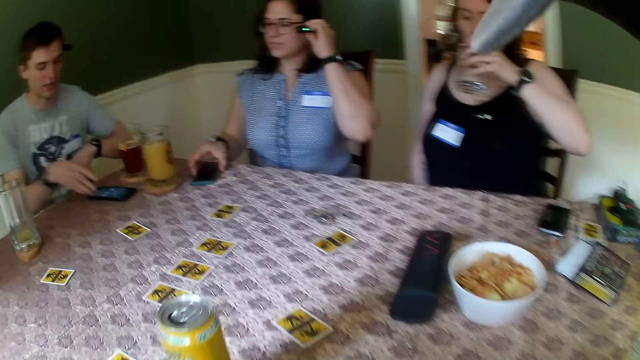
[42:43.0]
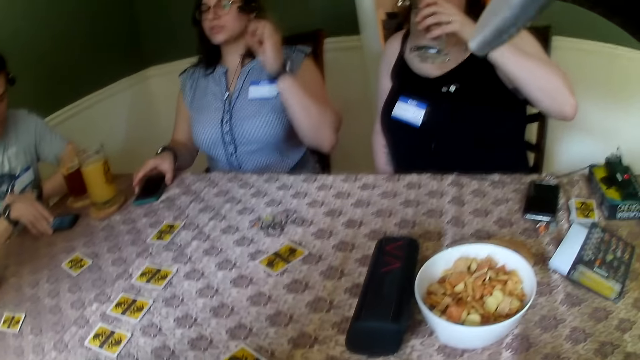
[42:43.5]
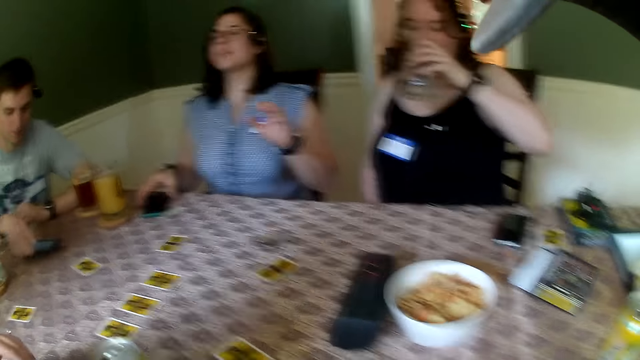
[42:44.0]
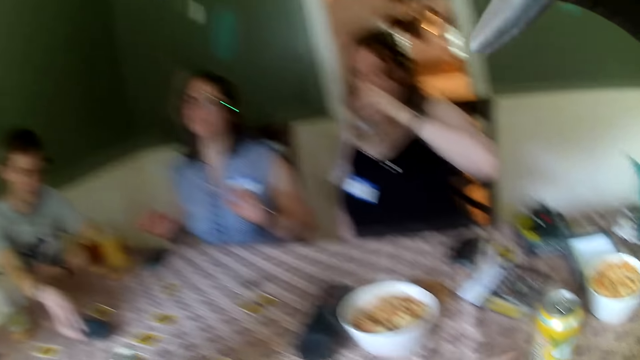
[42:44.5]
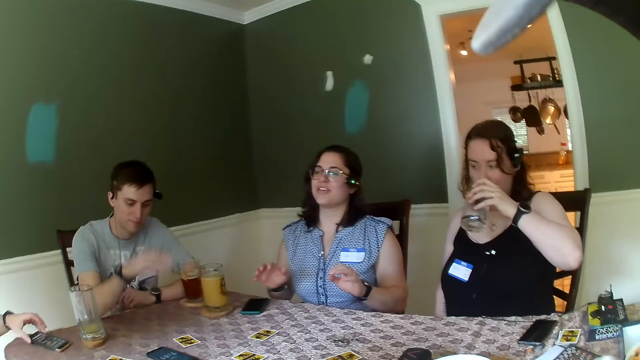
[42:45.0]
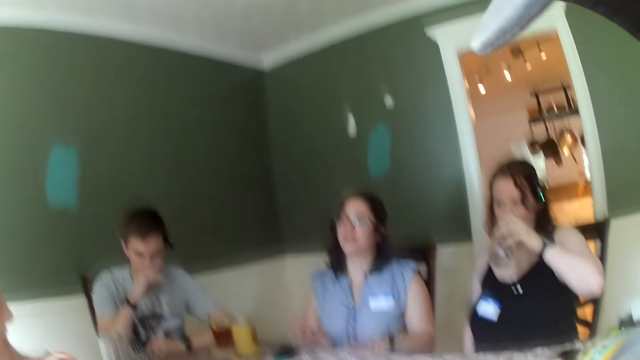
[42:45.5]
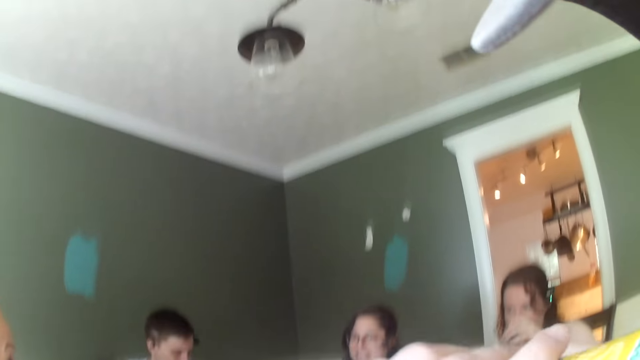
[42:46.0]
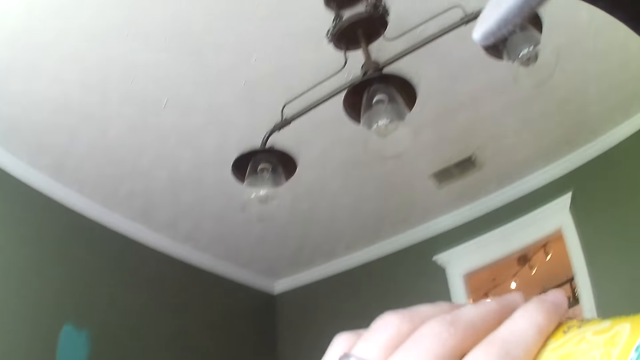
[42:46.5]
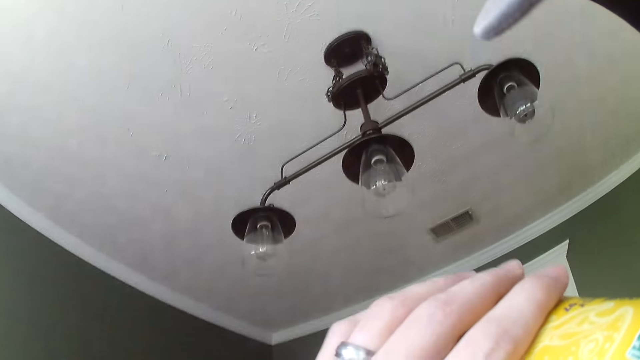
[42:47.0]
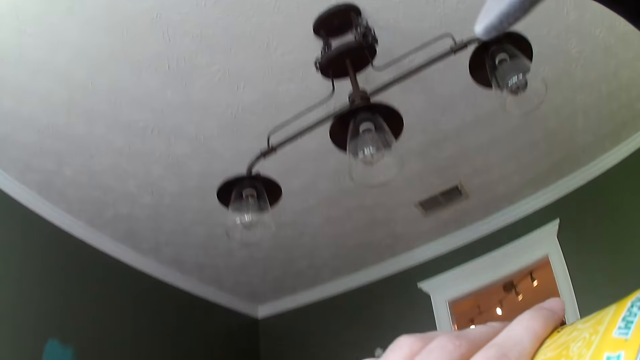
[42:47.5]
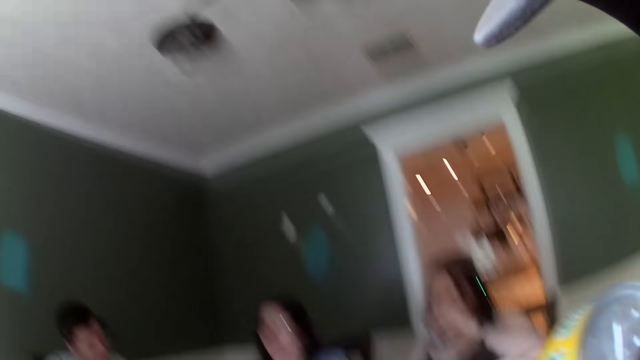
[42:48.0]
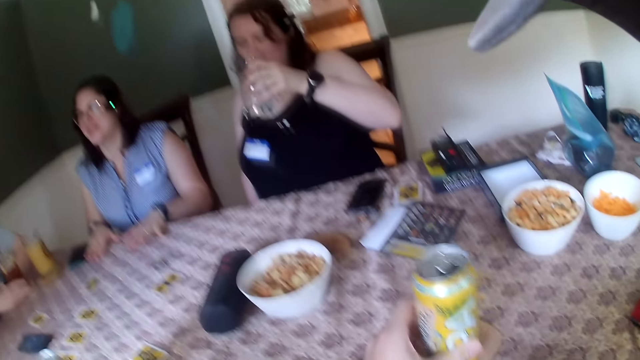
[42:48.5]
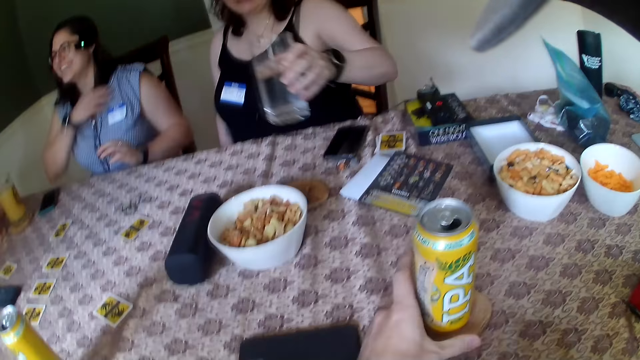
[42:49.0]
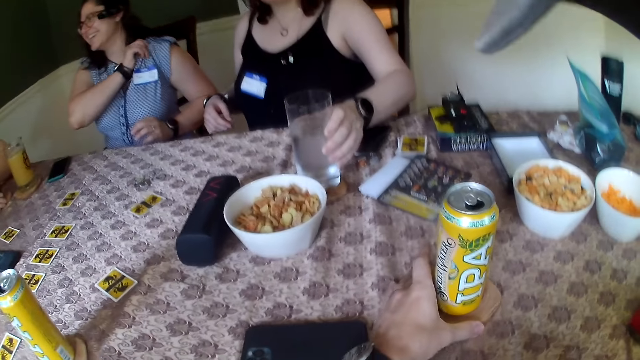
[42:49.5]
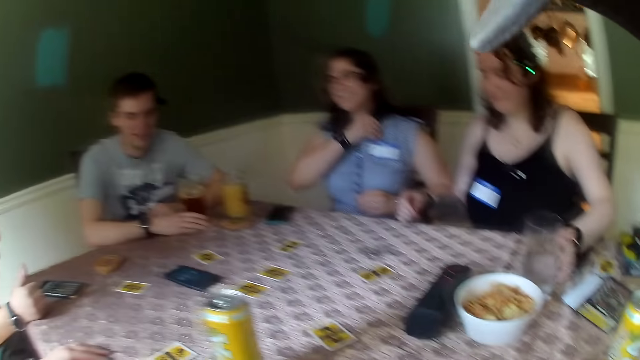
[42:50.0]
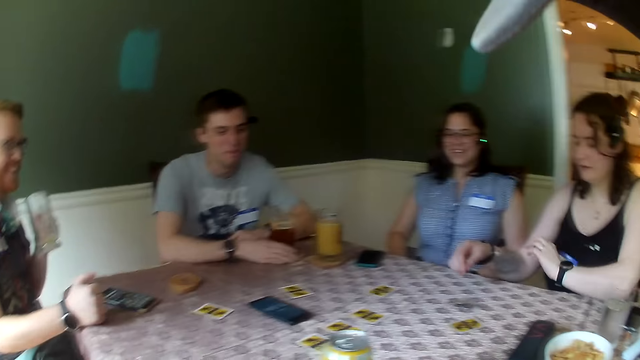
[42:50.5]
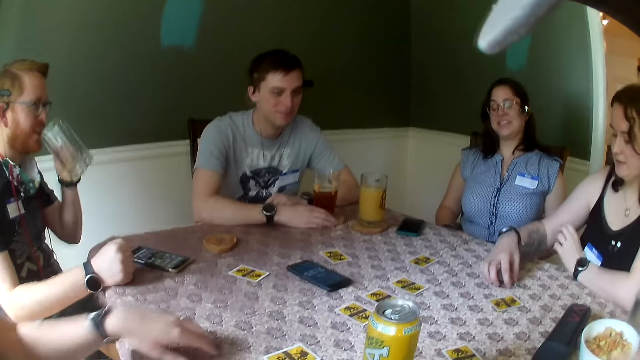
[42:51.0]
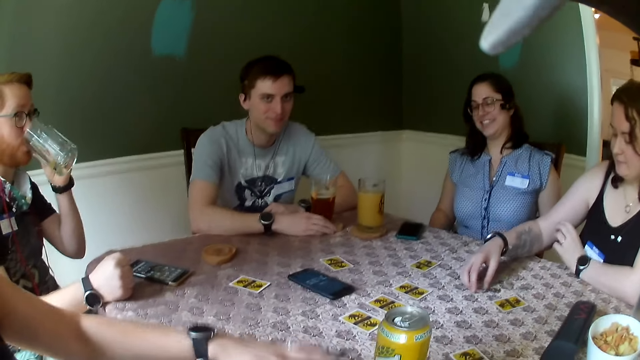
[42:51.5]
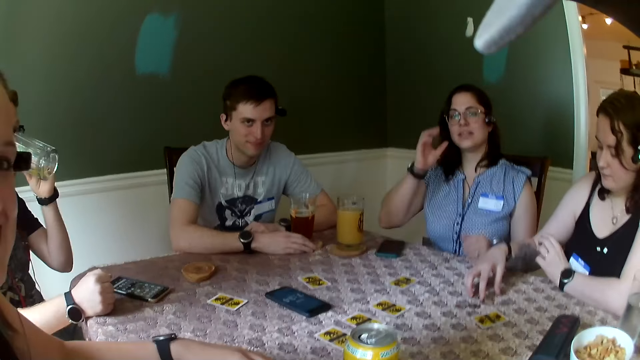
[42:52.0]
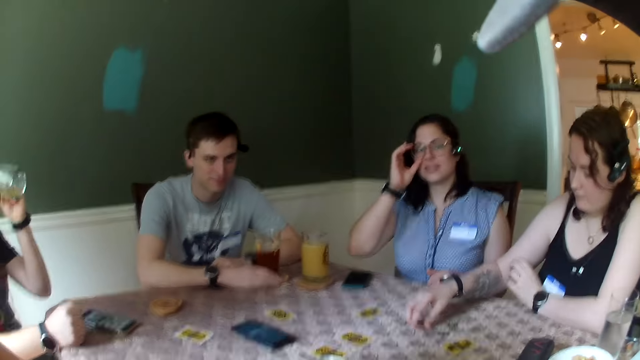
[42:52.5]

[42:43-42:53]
The third woman drinks some water from the glass of water in her left hand. The first woman speaks to the camera wearer and the group of people. The camera wearer drinks from a juice can in his left hand. He drops the juice can on a coaster on the table with his left hand. The third woman drops the glass of water on a coaster on the table. The first man holds a glass of water with his left hand. The camera wearer speaks to the group of people. The third woman arranges the chips on the table with her right hand. The first man drinks the water from the glass of water in his left hand.

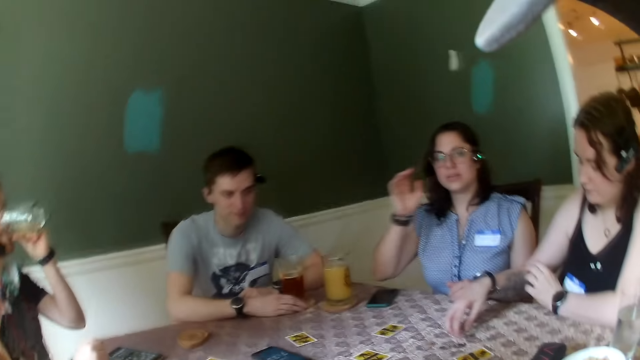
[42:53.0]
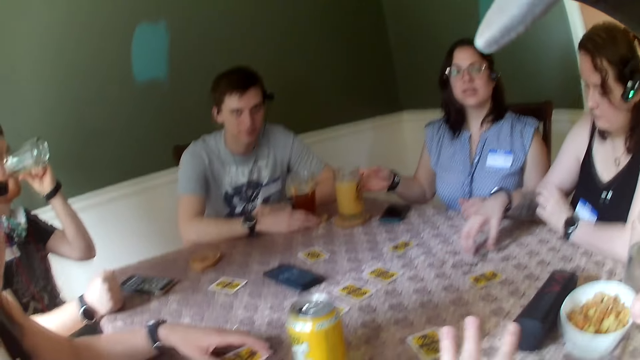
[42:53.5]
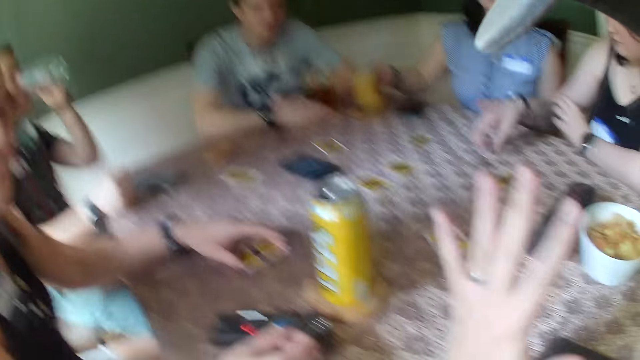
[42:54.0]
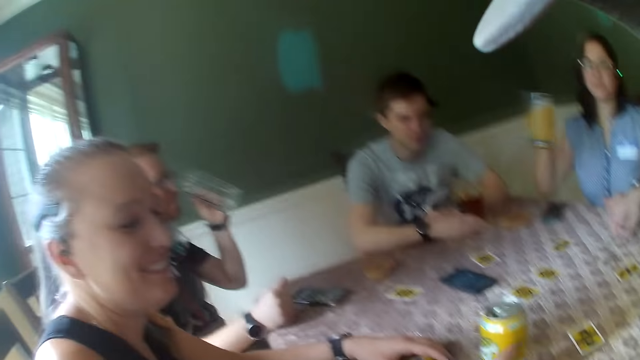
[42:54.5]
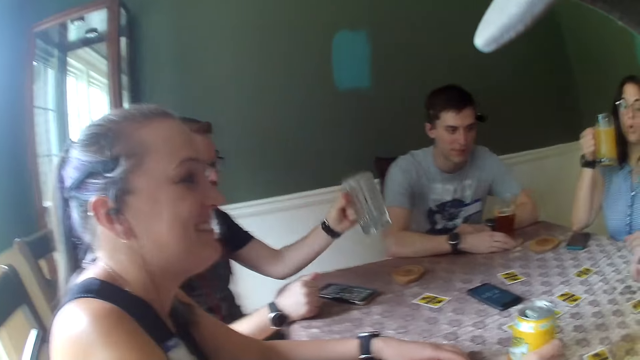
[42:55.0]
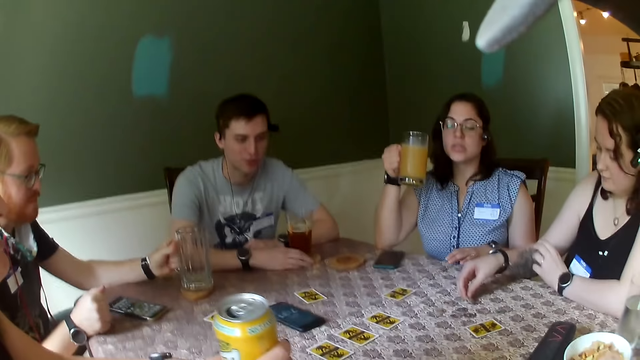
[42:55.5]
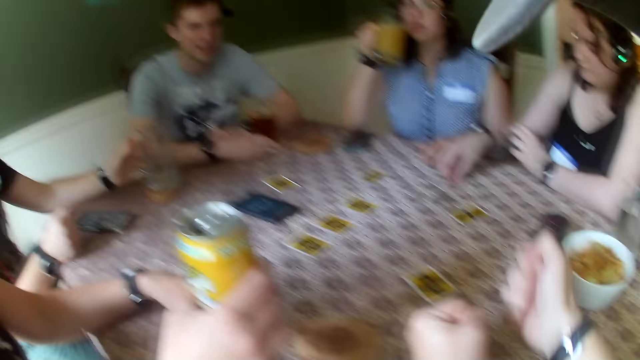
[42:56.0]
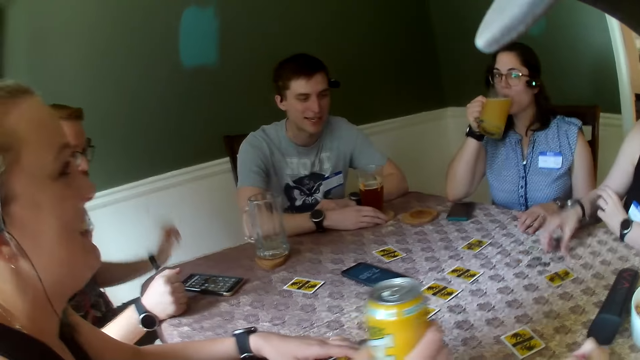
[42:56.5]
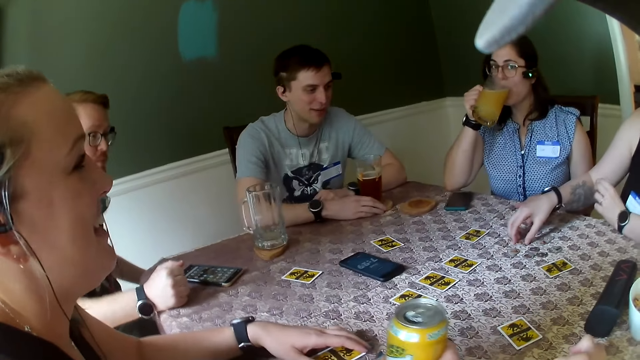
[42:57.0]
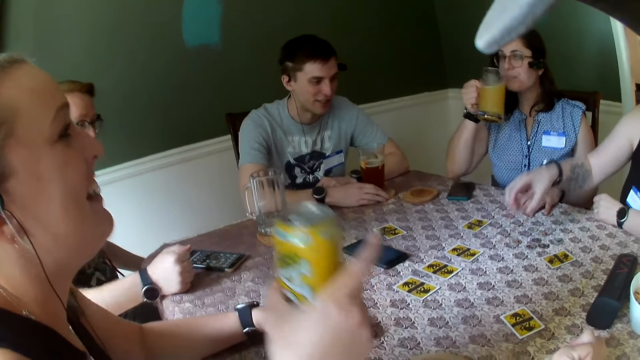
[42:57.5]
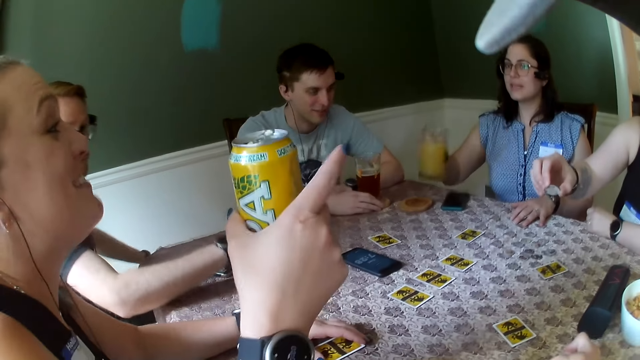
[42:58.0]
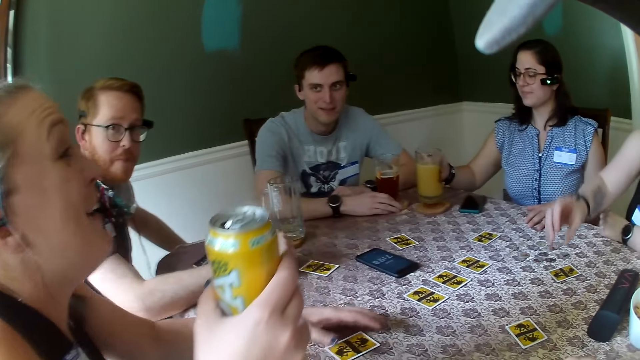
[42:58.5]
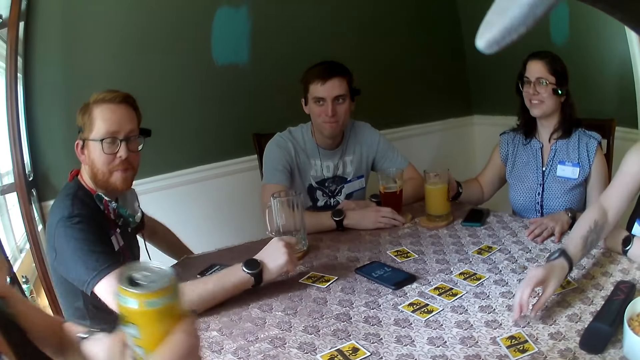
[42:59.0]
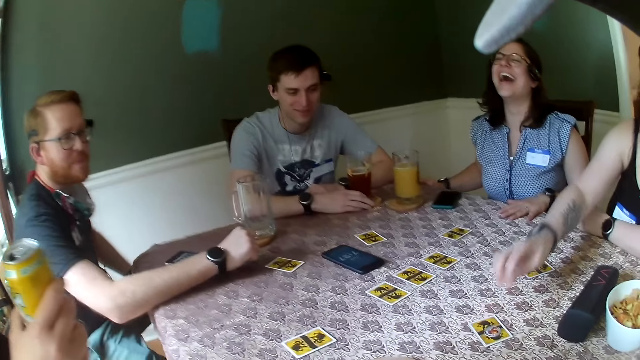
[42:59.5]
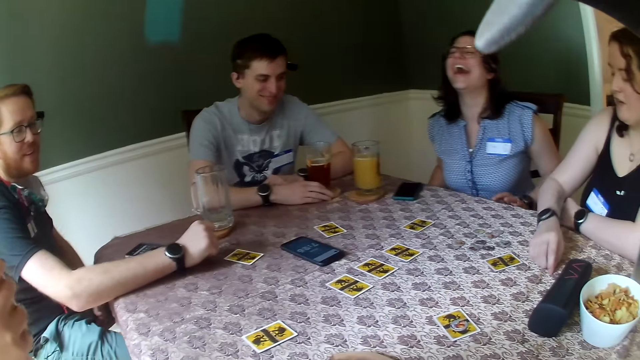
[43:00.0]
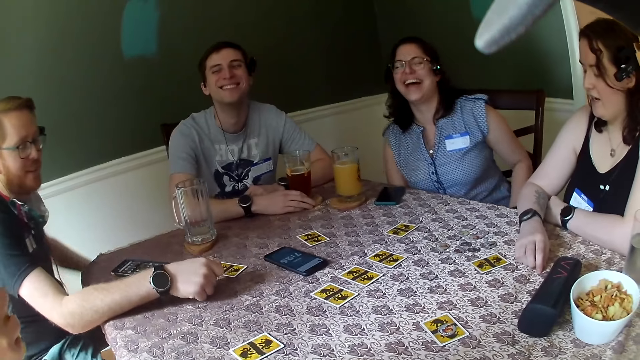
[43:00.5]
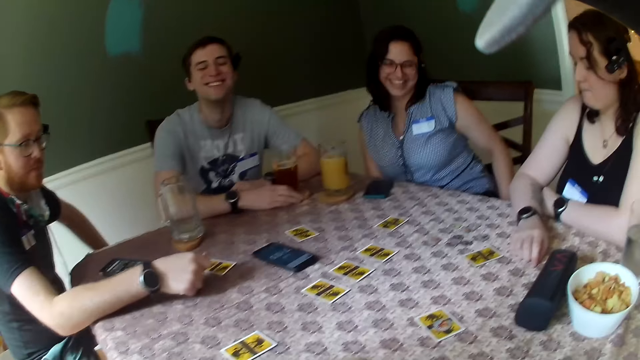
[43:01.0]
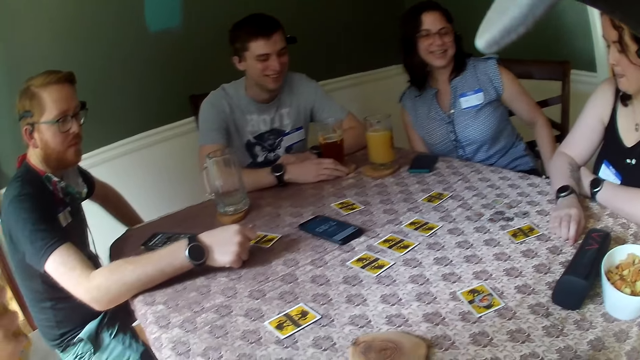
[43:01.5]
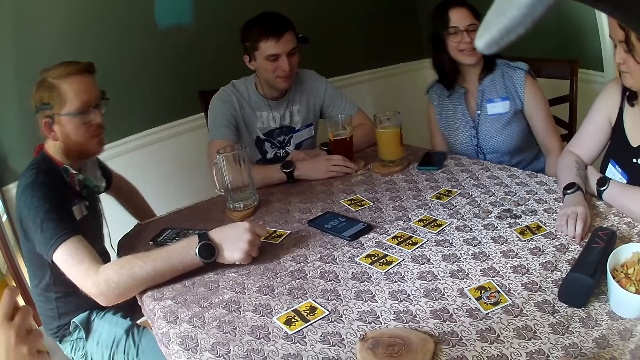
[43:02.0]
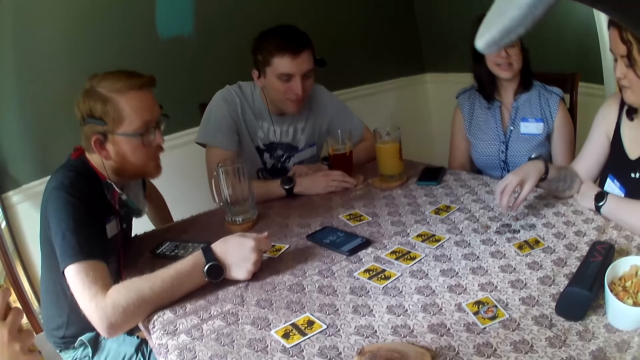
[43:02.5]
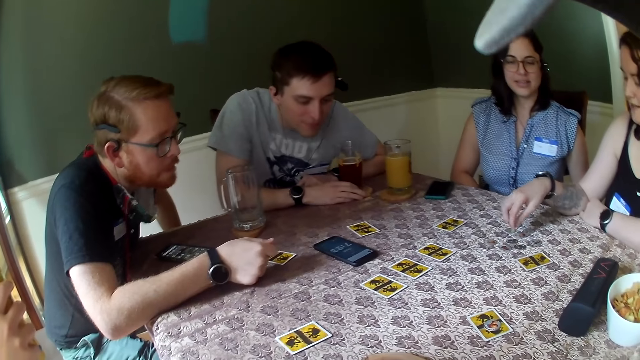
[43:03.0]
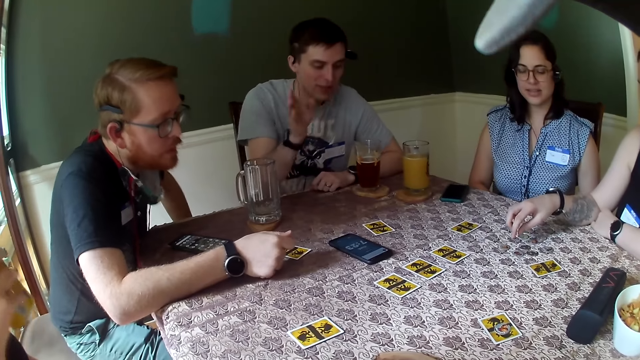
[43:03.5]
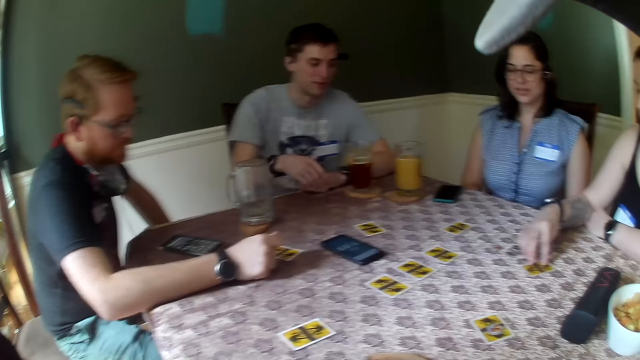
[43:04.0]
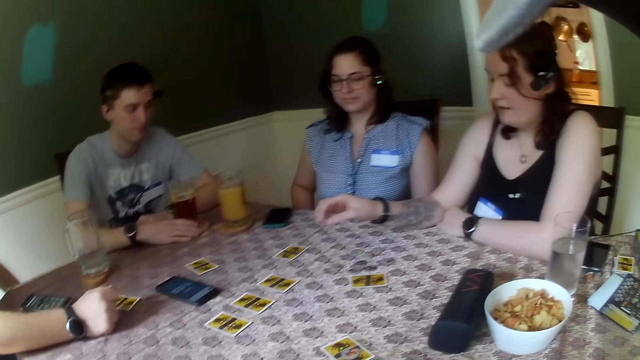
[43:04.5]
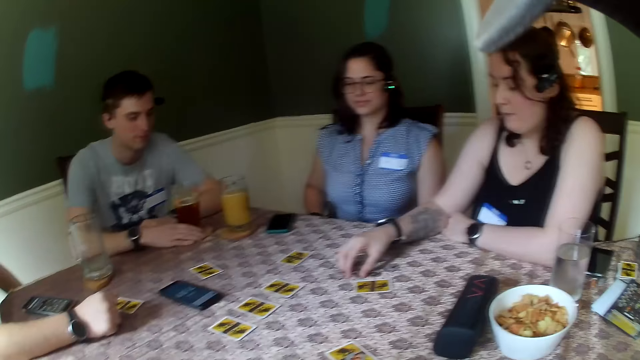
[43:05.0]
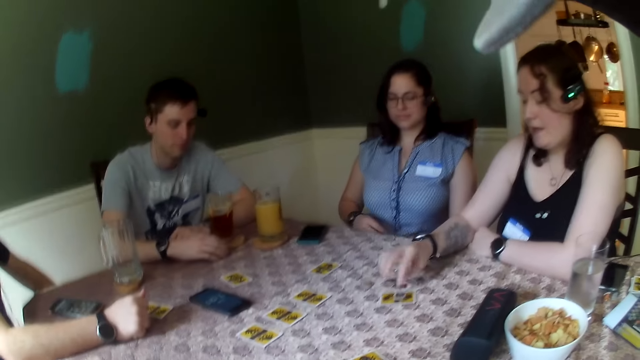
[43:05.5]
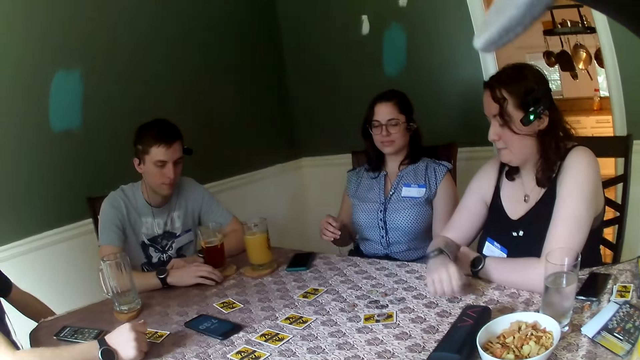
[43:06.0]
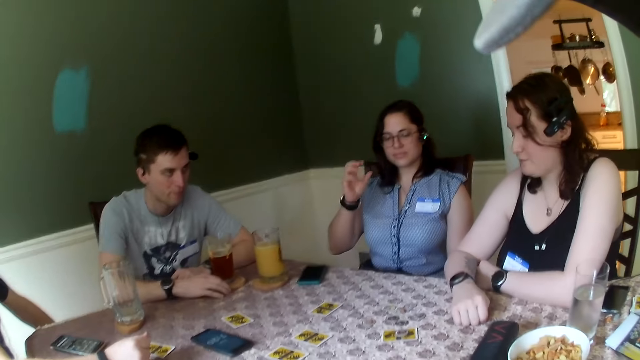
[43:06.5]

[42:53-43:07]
The first woman takes a glass of juice on the table with her right hand. The first man drops the glass cup on a coaster on the table with his left hand. The other woman holds a juice can with her right hand. The third woman drinks some juice from the glass of juice in her right hand. The other woman converses with the third woman. The first woman drops the glass of juice on a coaster on the table. The first man looks at the phone on the table. The other man looks at the phone on the table. The first woman converses with the other man. The third woman speaks to the camera wearer and the group of people.
